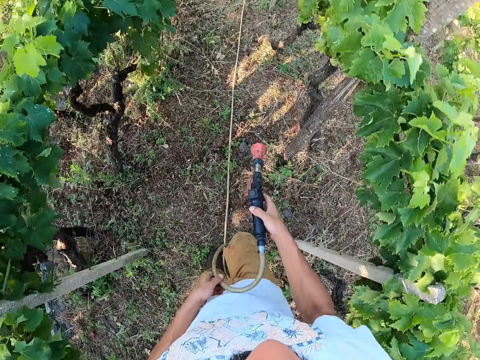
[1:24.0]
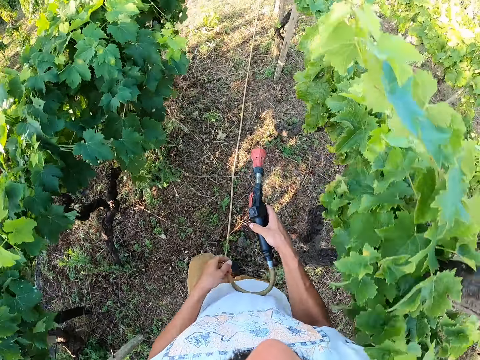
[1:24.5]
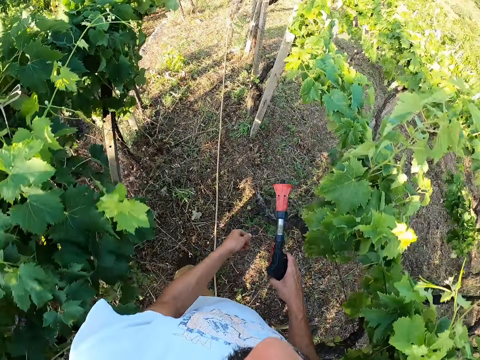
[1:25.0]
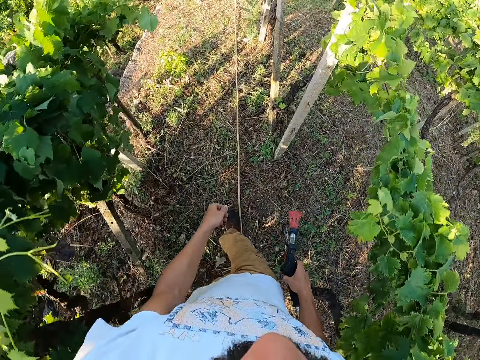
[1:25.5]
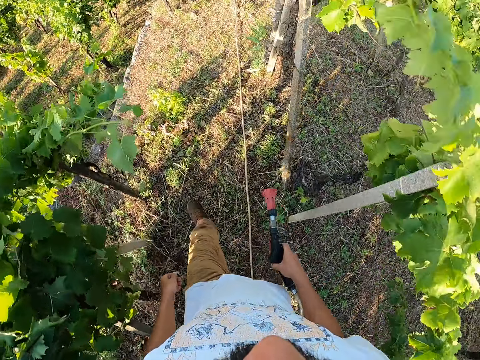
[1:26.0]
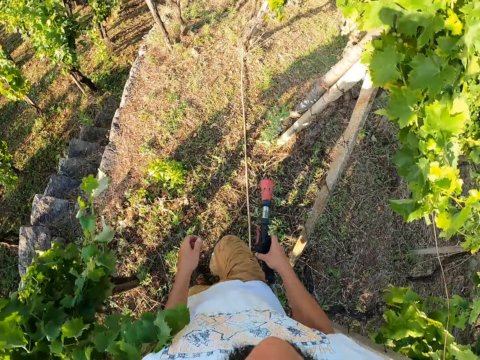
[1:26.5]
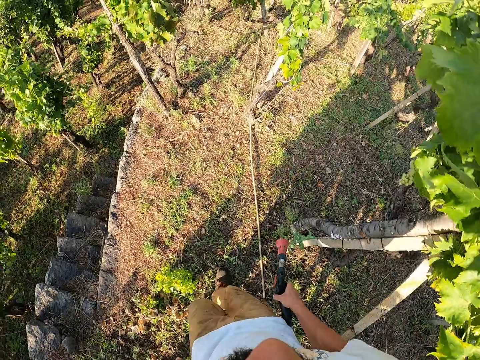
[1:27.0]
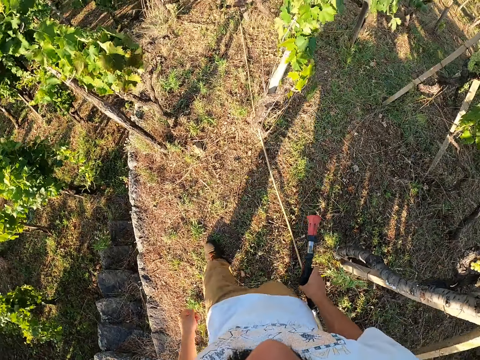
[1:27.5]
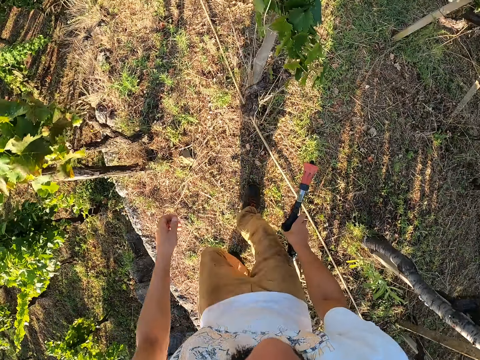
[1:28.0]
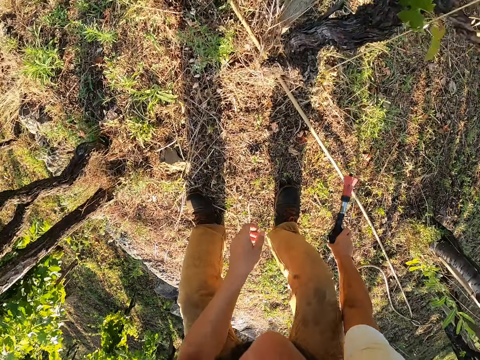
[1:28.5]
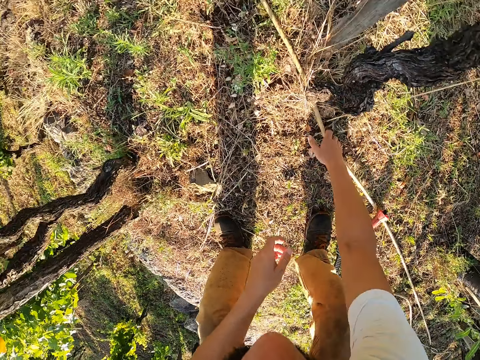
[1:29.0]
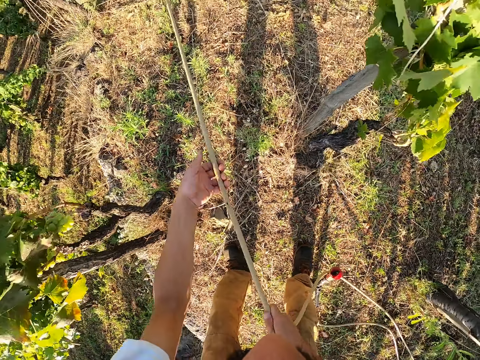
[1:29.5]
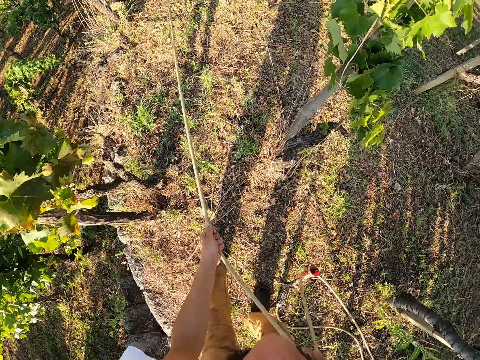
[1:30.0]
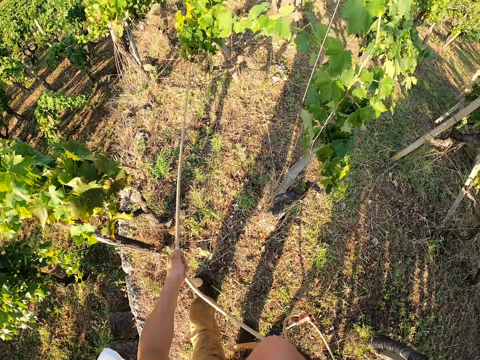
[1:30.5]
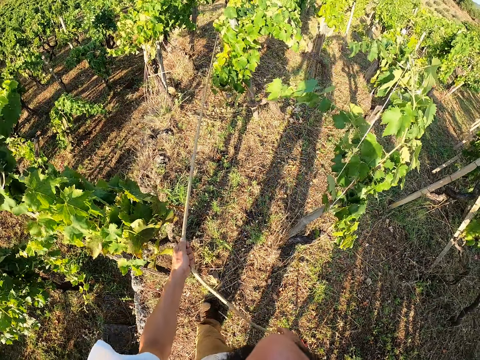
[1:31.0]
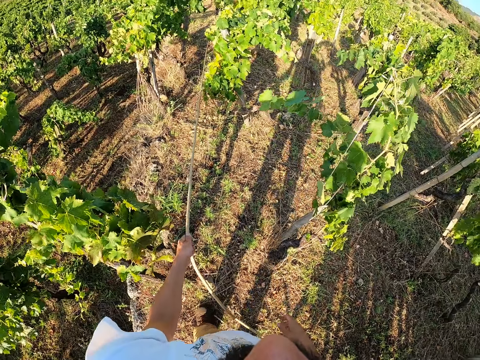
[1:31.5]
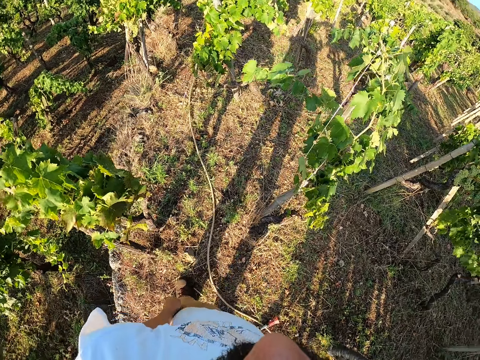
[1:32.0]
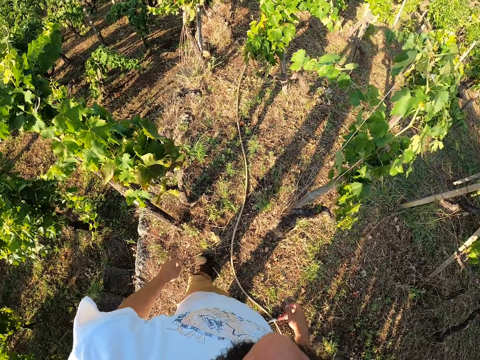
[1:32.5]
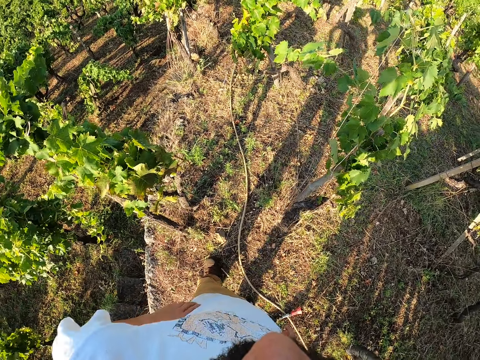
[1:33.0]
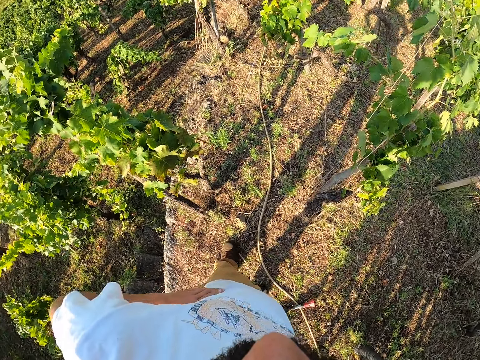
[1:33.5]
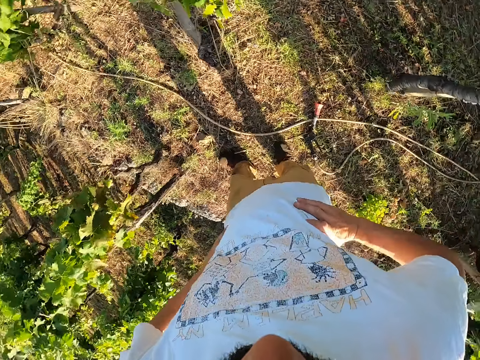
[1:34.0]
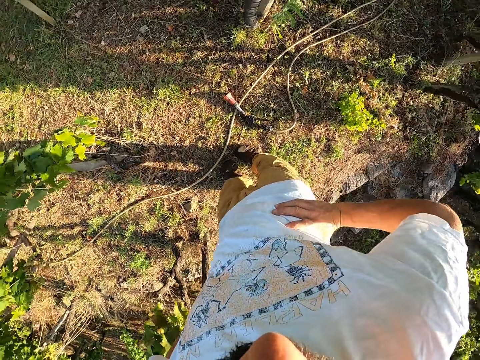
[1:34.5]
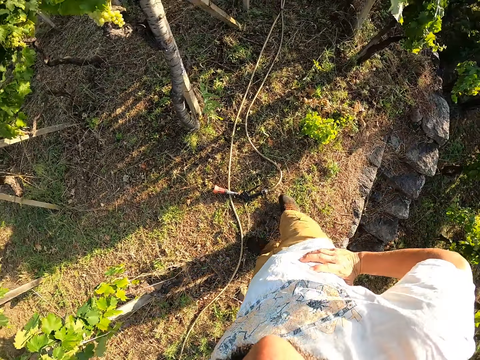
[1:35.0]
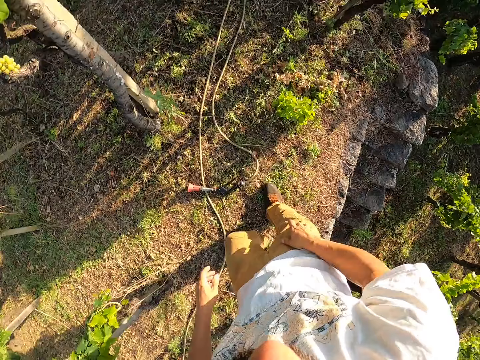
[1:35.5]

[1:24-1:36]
The camera wearer drops the spray gun on the garden. He picks up the hose. He drags the hose with both hands. He drops the hose. He stands with his hands on his waist.

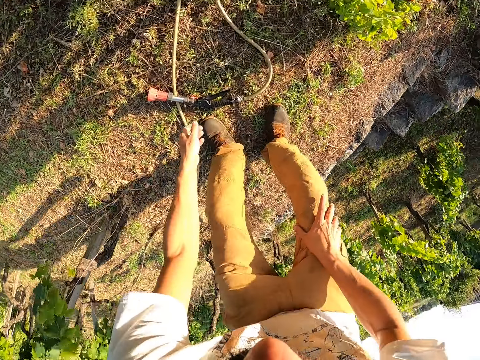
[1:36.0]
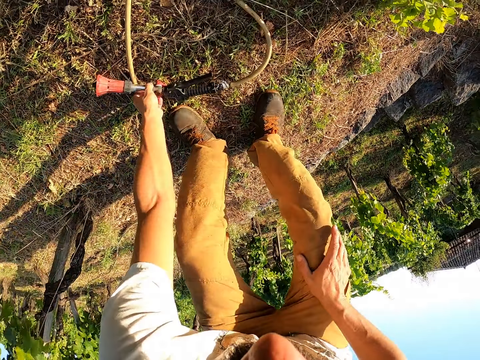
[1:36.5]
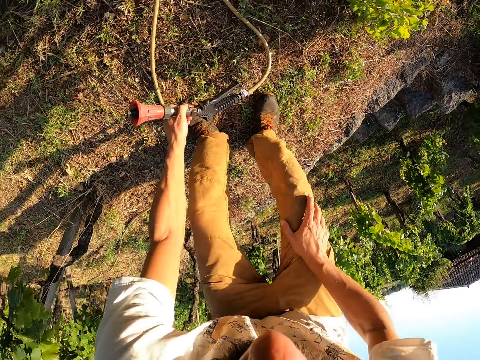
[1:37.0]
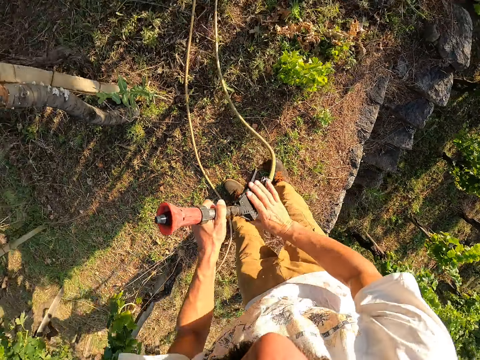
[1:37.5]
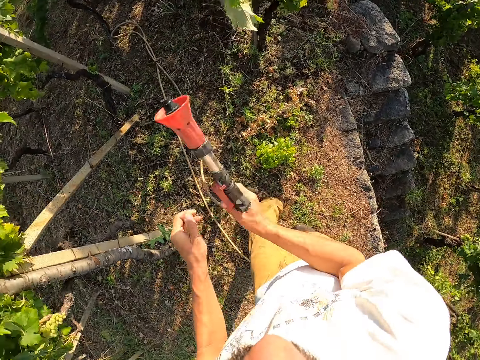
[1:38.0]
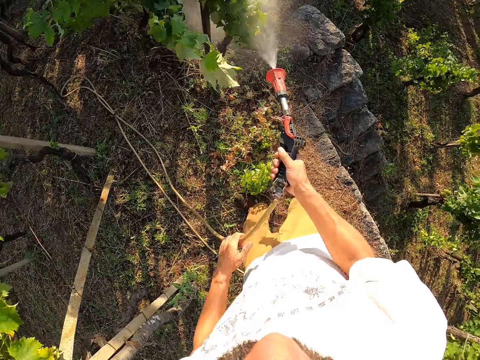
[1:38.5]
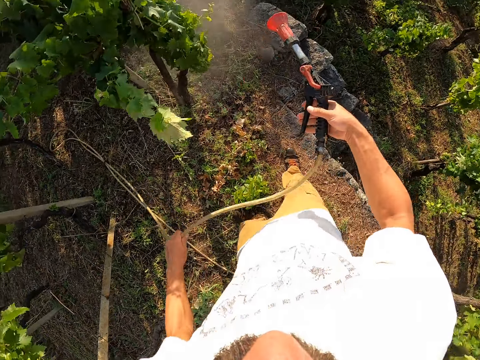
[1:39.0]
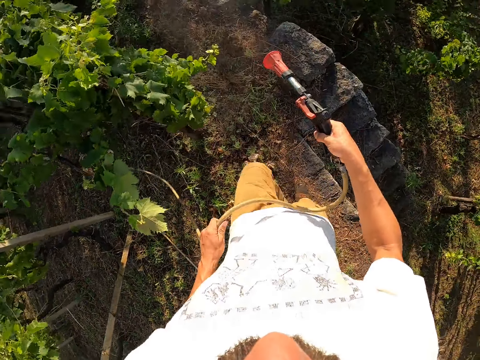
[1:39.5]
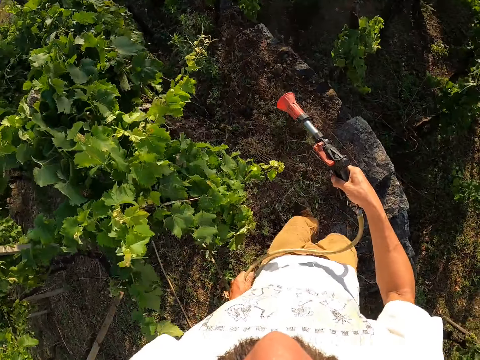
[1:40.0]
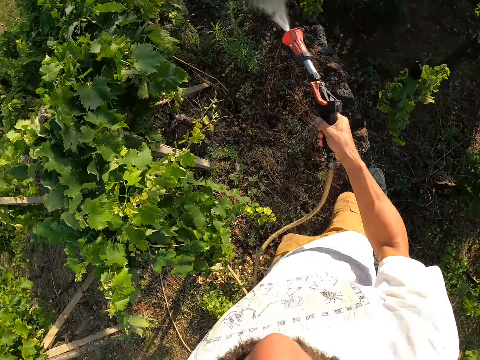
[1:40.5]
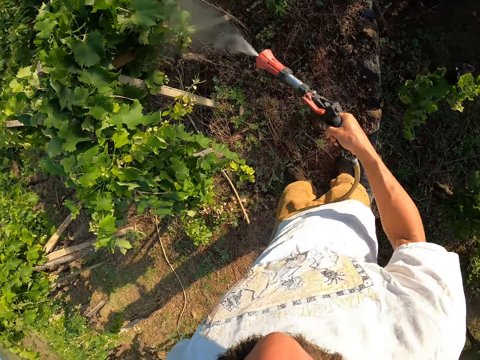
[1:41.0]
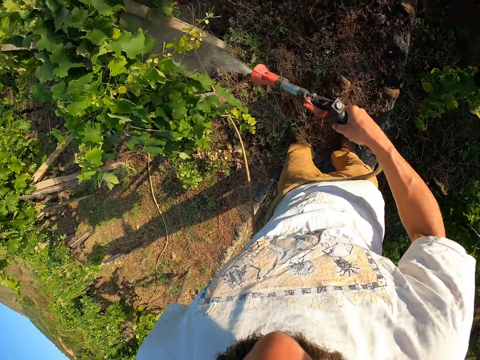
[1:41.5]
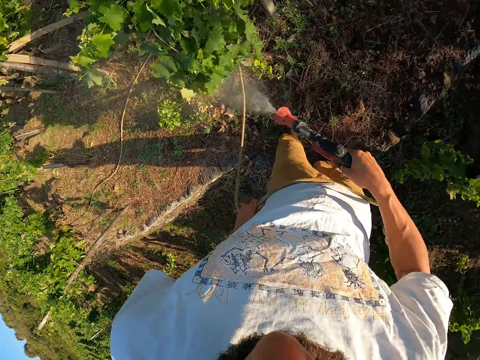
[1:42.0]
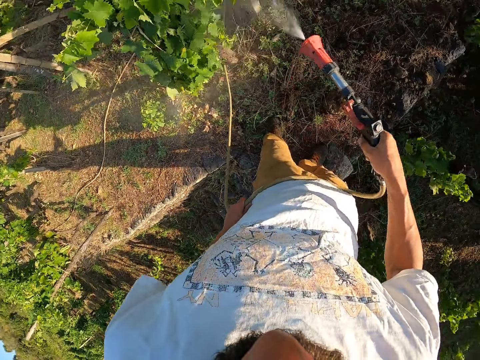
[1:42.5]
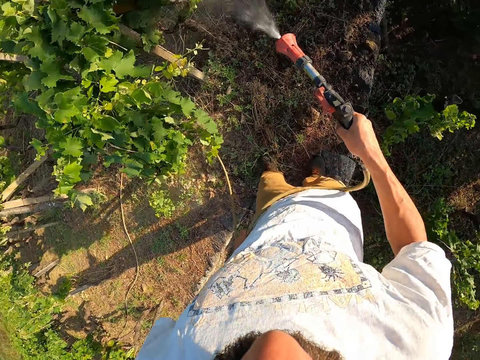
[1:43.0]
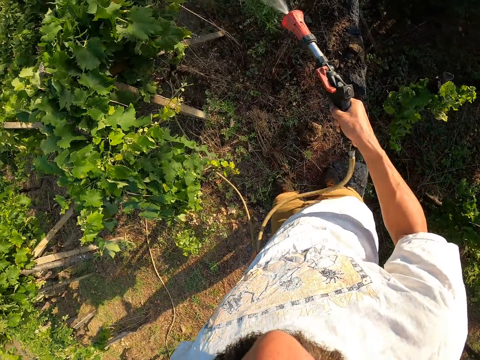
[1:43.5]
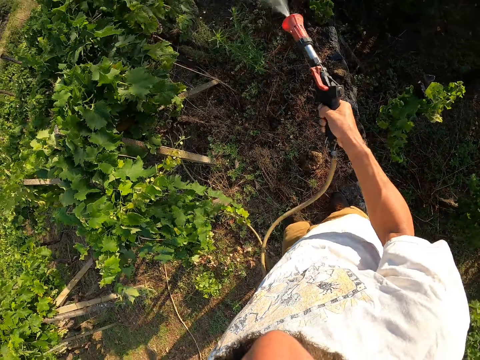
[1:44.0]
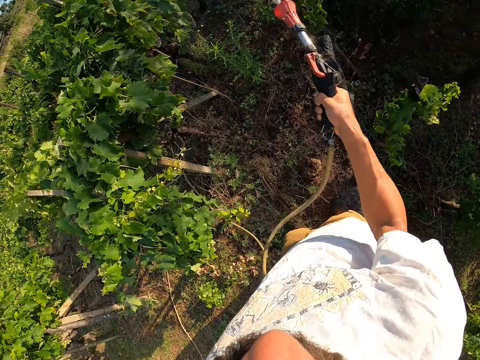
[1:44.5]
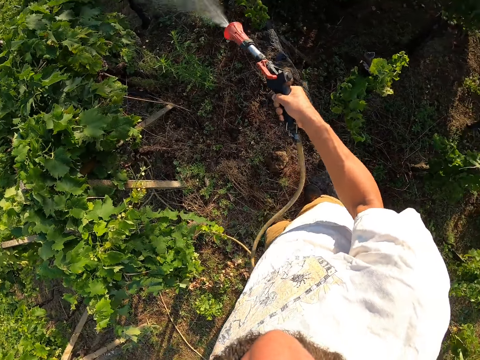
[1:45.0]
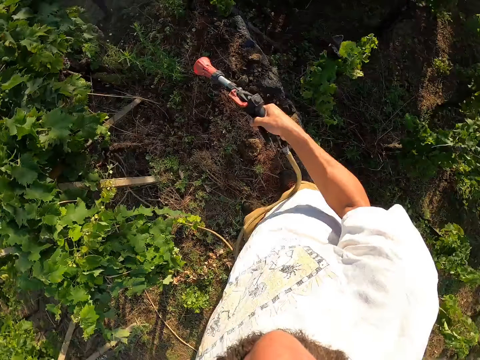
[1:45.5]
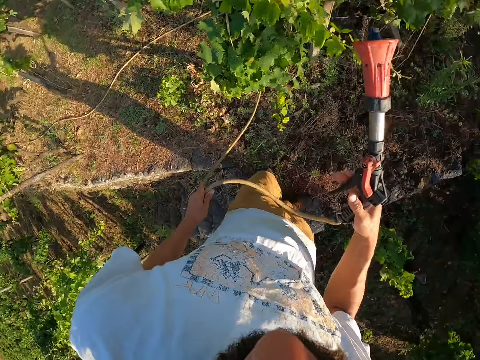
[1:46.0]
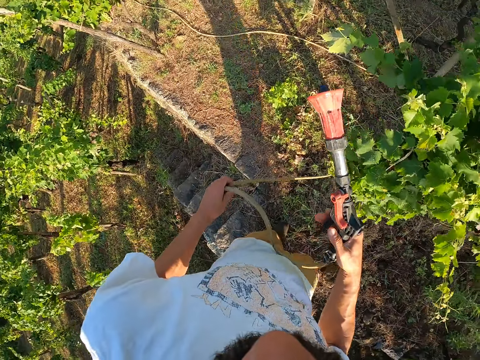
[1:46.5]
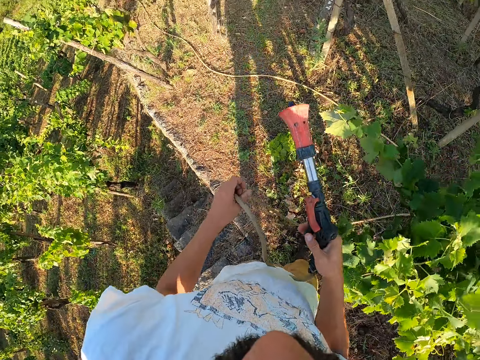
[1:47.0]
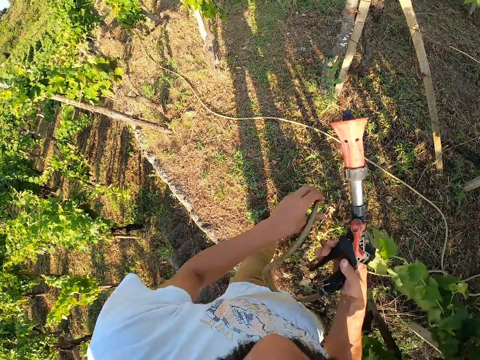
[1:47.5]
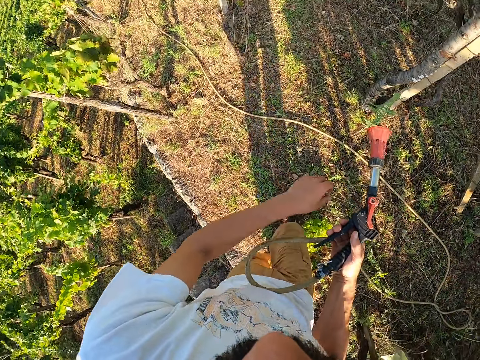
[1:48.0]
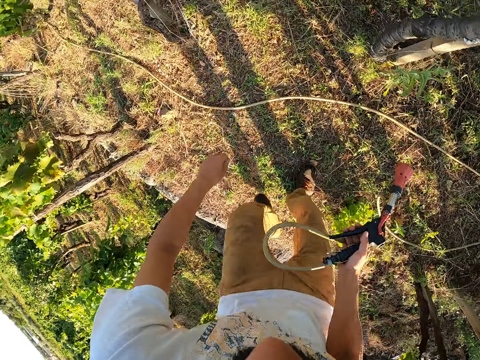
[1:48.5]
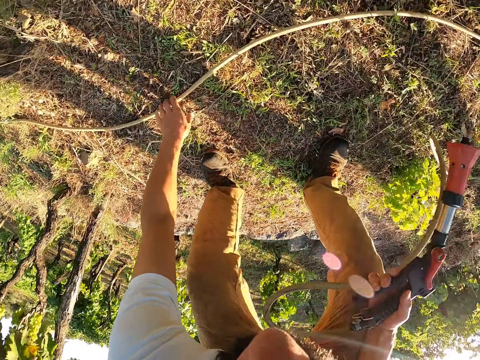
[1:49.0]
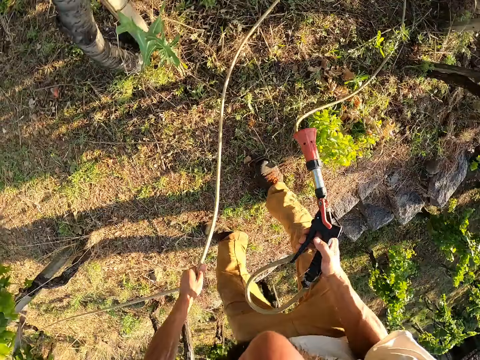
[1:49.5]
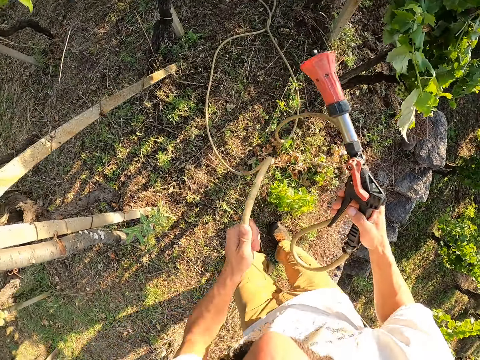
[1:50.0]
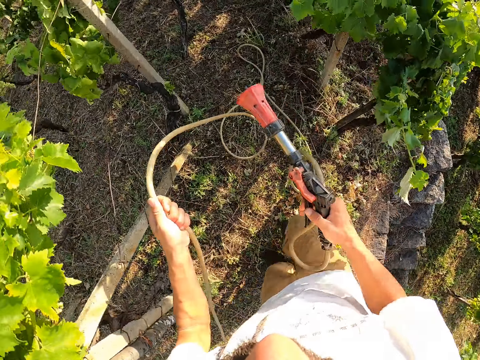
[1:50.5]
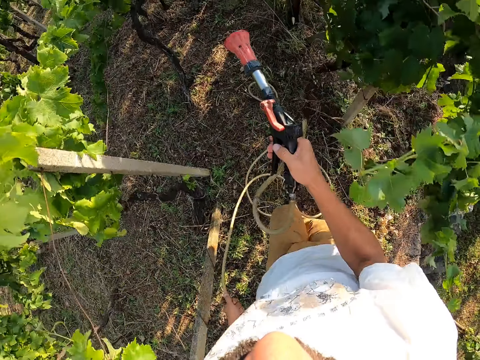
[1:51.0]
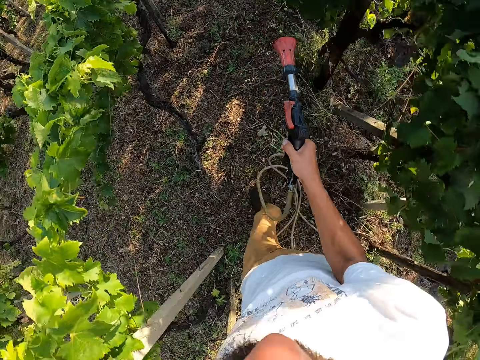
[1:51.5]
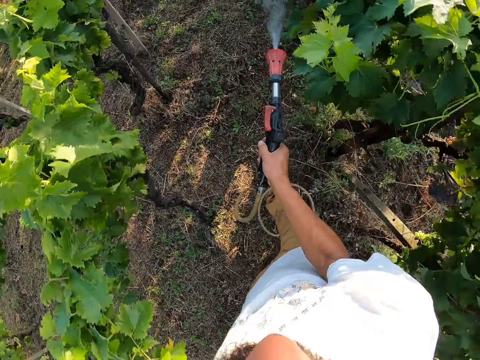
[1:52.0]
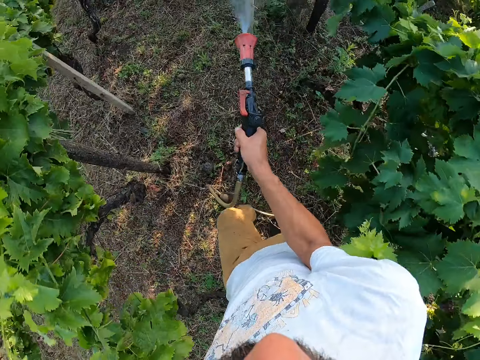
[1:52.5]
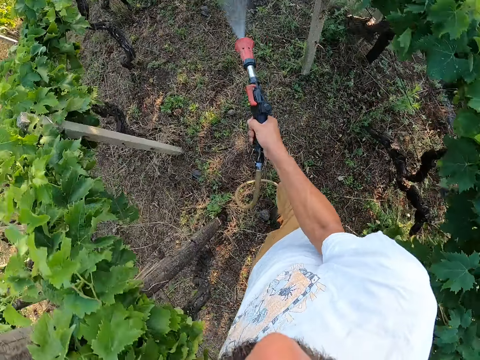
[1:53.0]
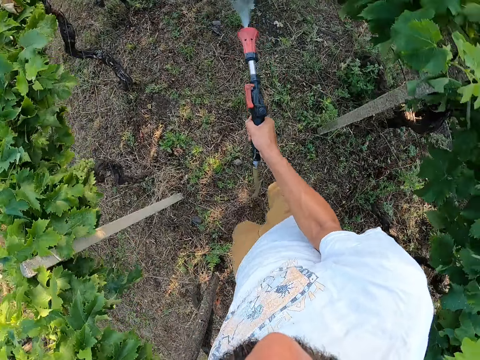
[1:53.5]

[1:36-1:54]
The camera wearer picks up the water spray gun with his left hand. He transfers the water spray gun from his left hand to his right hand. He switches on the water spray gun and waters the trees with the water spray gun. He switches off the water spray gun. He walks. He switches on the water spray gun and waters the trees with the water spray gun. He switches off the water spray gun. He walks. He picks up the hose with his left hand. He walks along the garden with the hose and the water spray gun. He switches on the water spray gun and waters the trees with the water spray gun.
